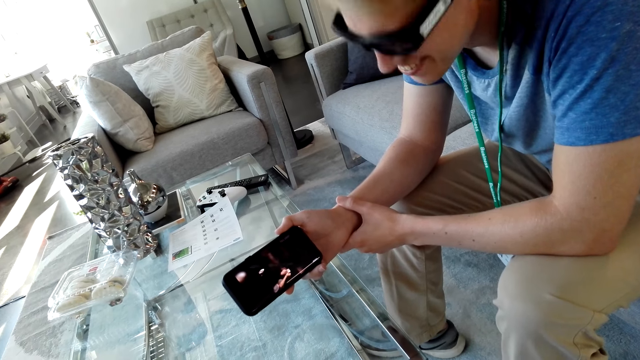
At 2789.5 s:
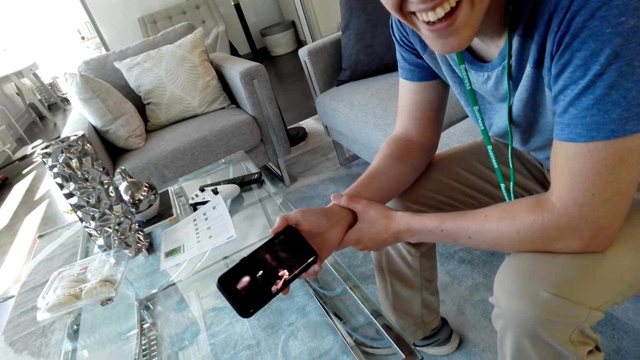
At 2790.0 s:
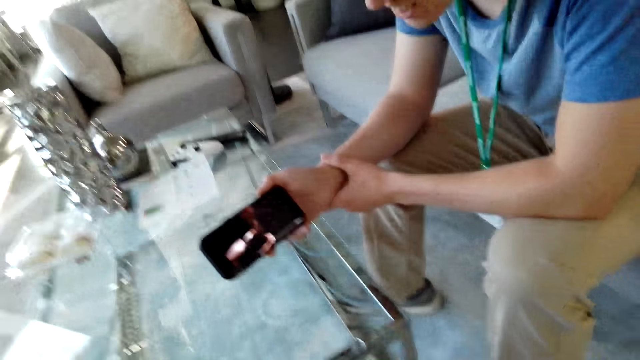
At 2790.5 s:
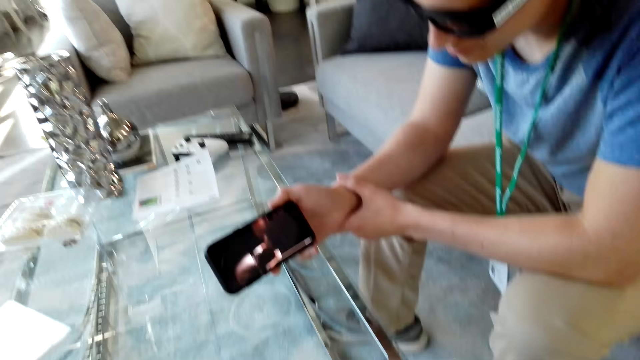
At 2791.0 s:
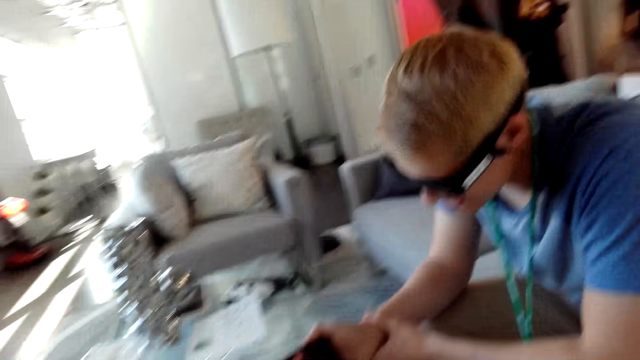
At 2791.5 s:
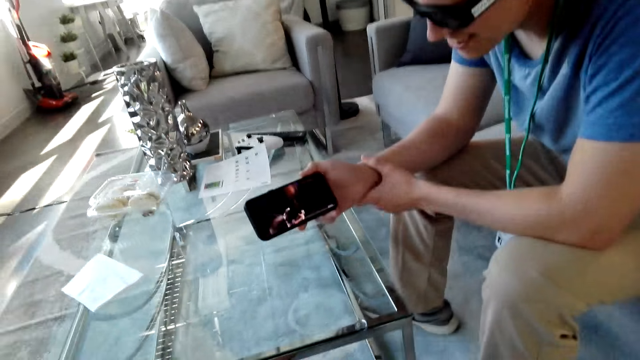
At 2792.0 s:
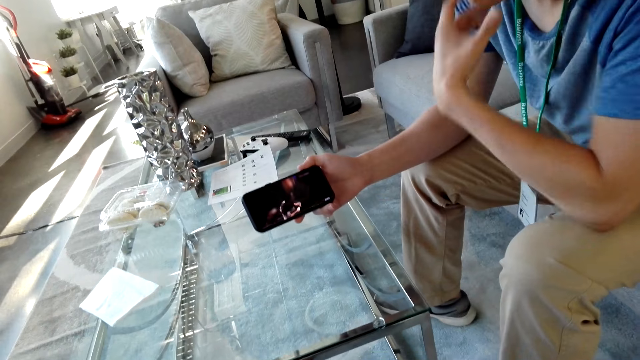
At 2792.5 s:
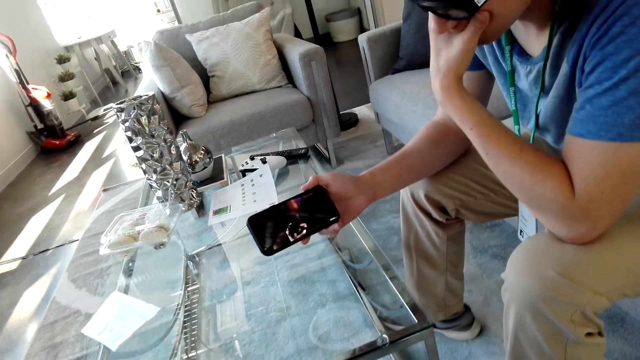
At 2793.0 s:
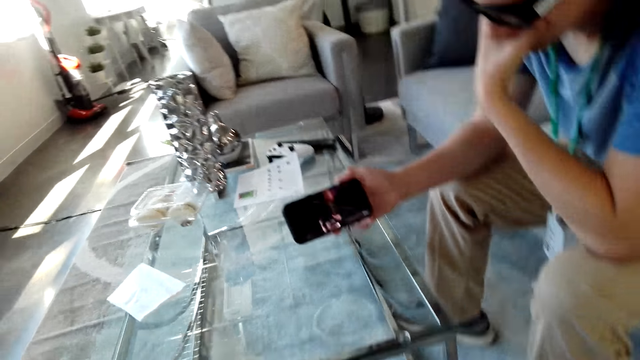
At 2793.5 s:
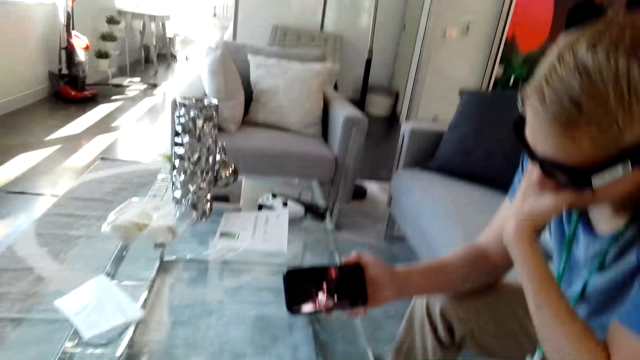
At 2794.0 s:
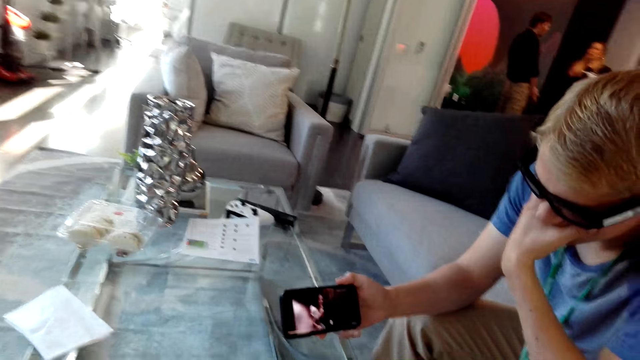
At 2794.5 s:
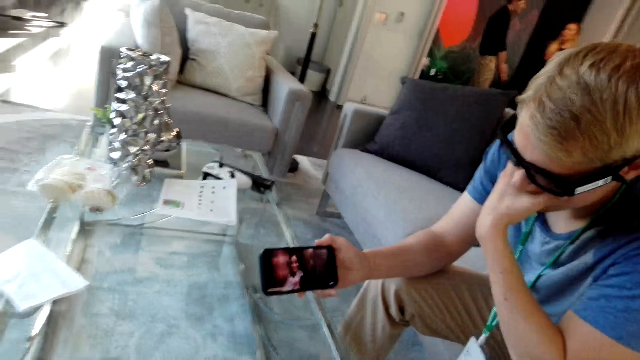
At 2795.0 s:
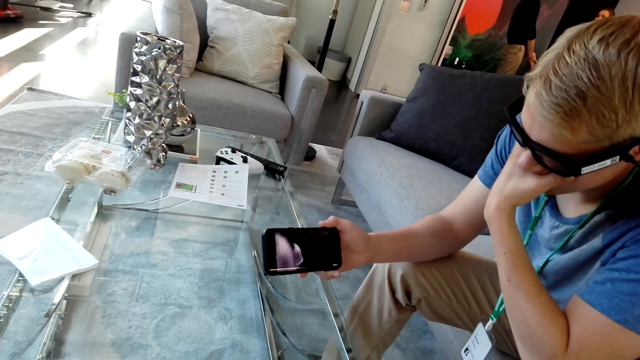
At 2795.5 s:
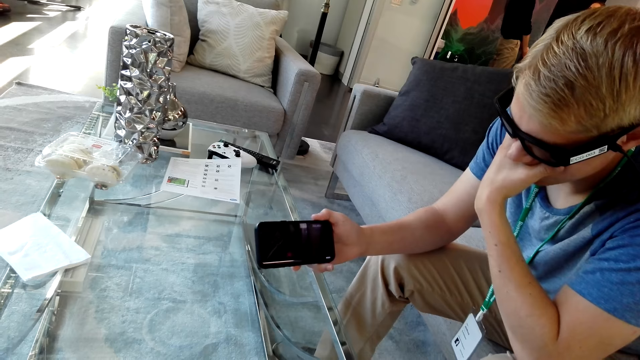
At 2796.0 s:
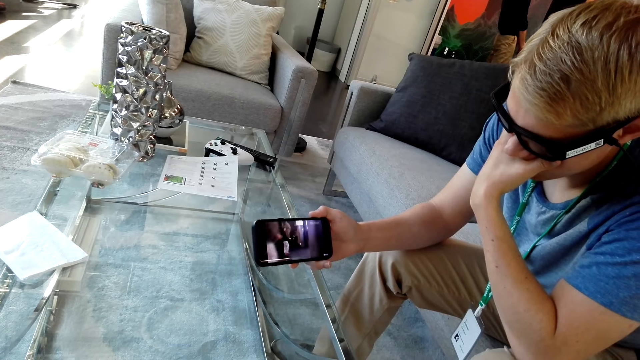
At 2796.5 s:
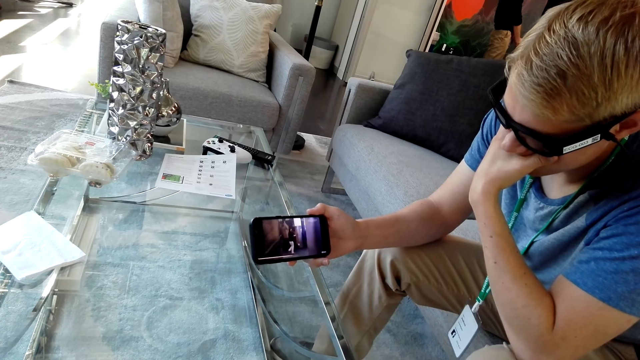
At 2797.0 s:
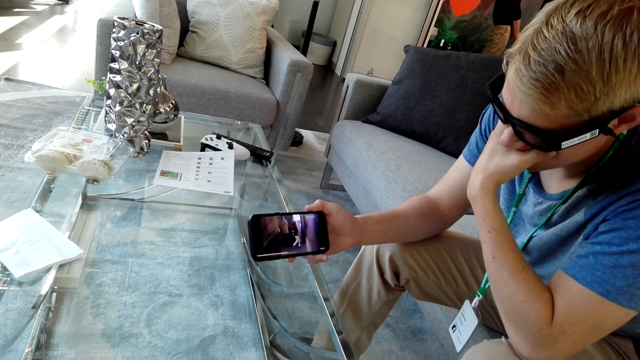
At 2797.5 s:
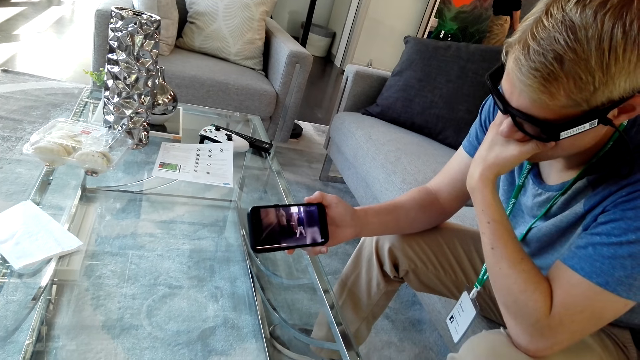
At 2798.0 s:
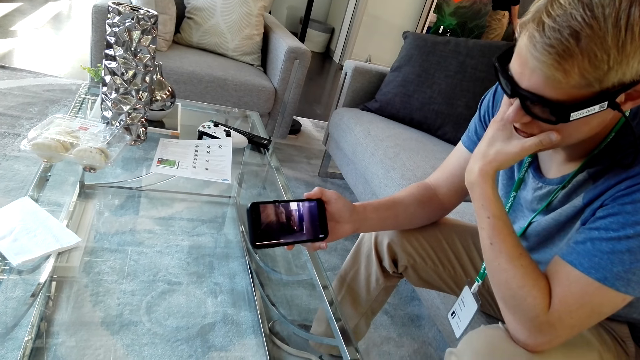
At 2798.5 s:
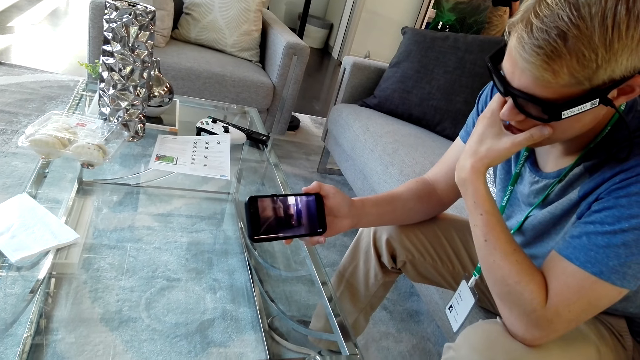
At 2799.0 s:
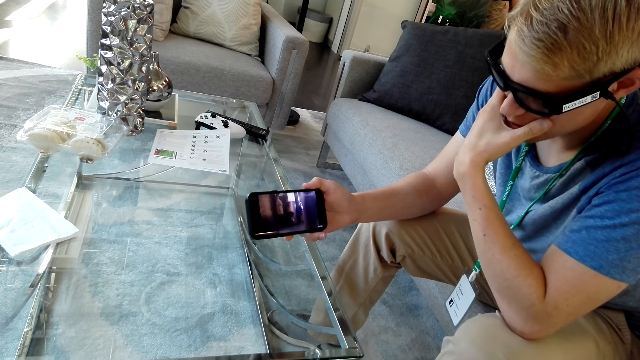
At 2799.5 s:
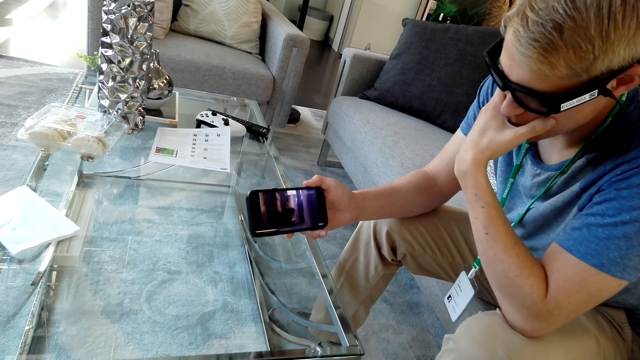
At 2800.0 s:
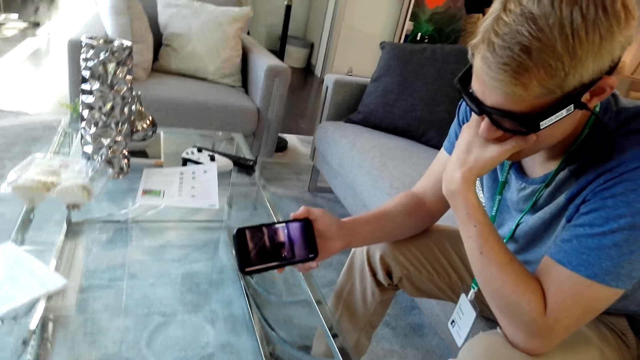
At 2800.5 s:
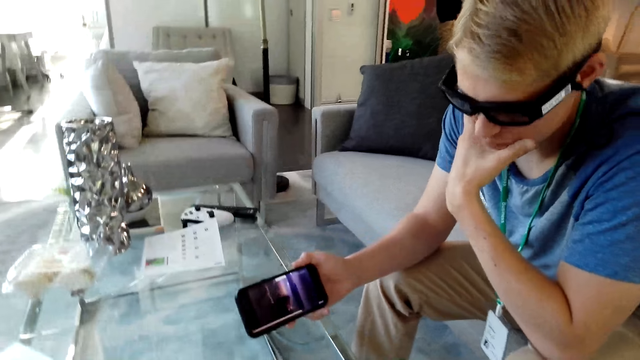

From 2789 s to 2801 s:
The camera wearer laughs. A man looks at the camera wearer, watches a video on the phone and lifts his hand. The camera wearer watches on the phone with the man.

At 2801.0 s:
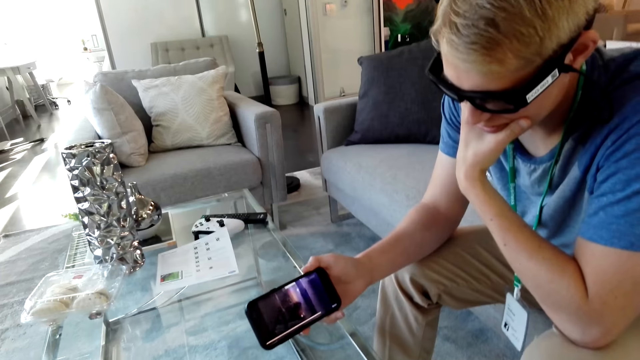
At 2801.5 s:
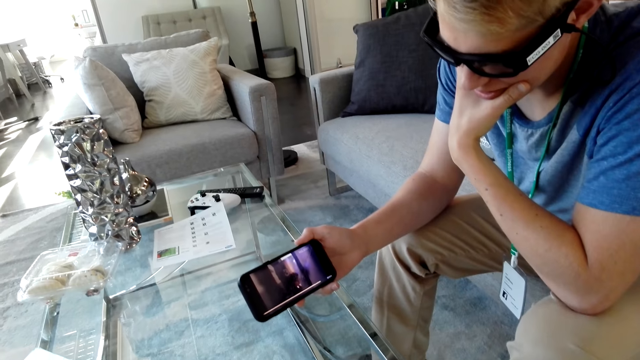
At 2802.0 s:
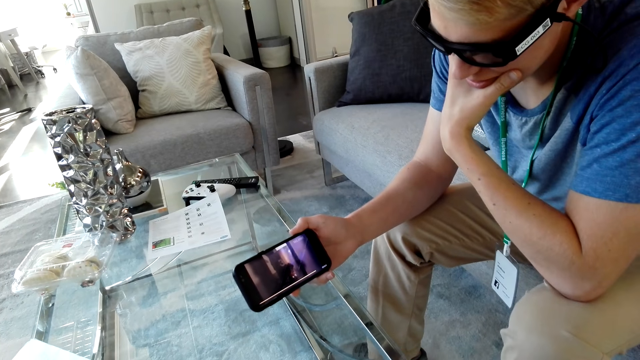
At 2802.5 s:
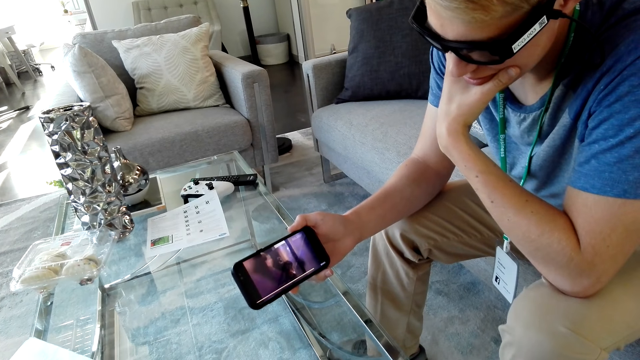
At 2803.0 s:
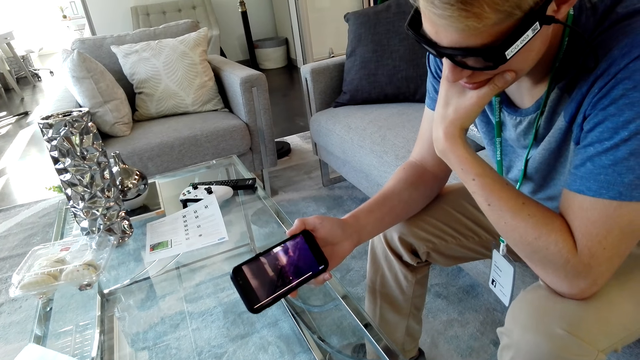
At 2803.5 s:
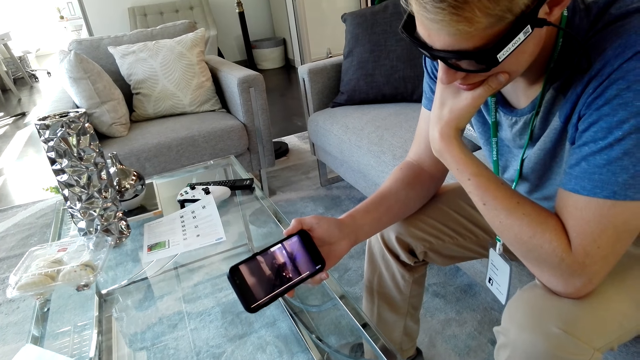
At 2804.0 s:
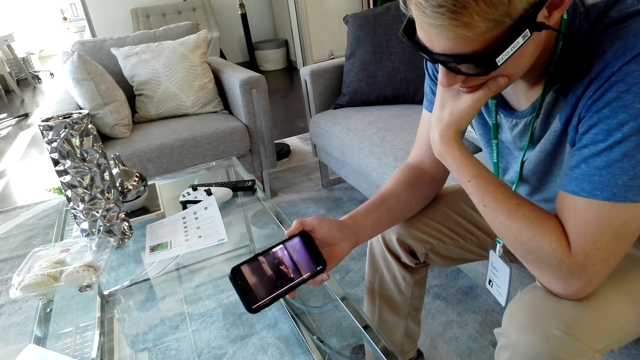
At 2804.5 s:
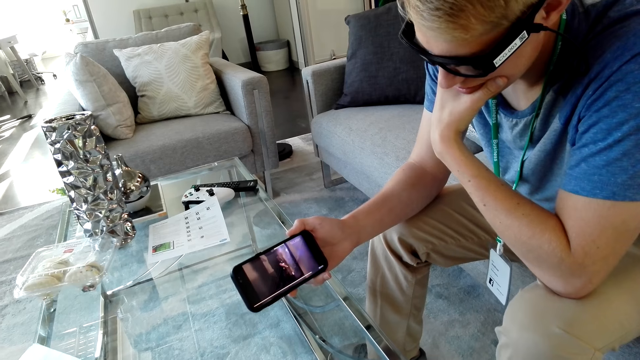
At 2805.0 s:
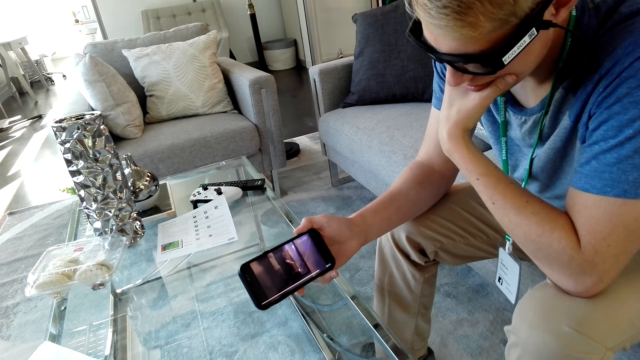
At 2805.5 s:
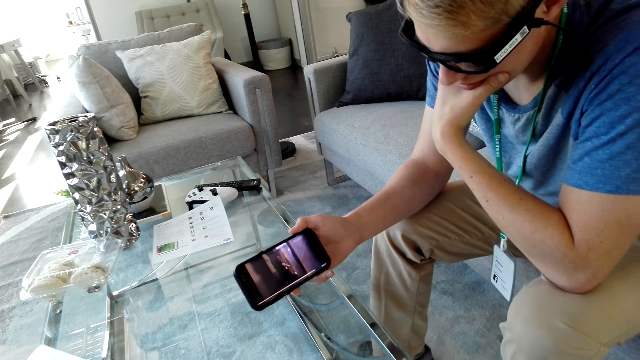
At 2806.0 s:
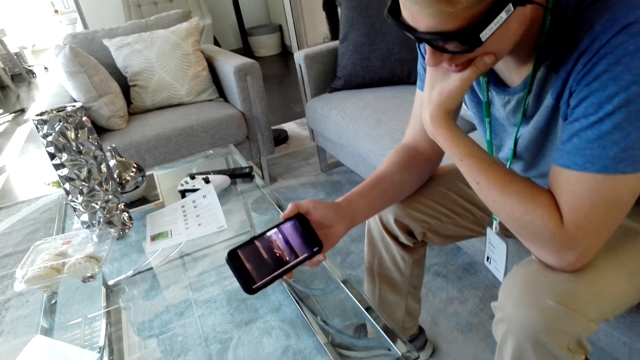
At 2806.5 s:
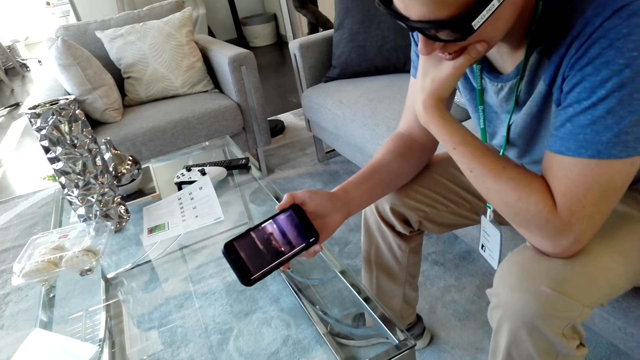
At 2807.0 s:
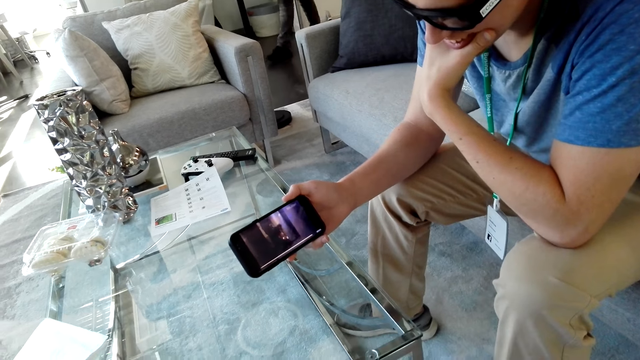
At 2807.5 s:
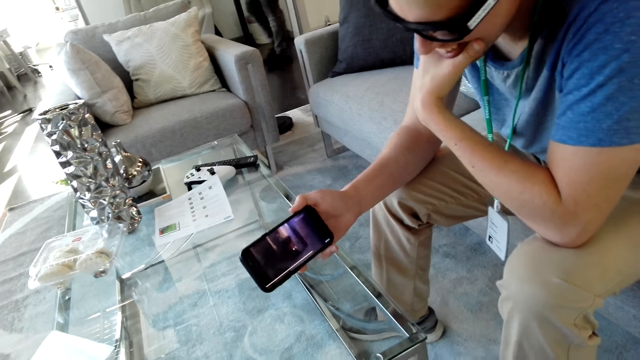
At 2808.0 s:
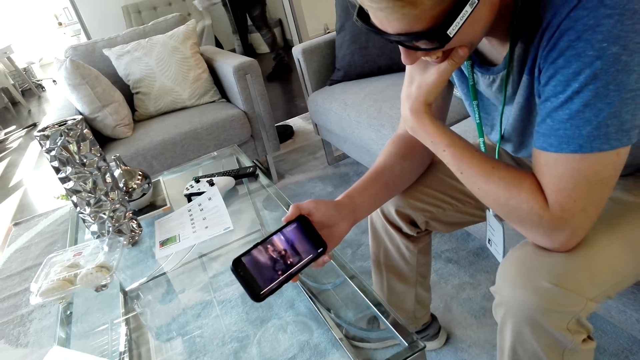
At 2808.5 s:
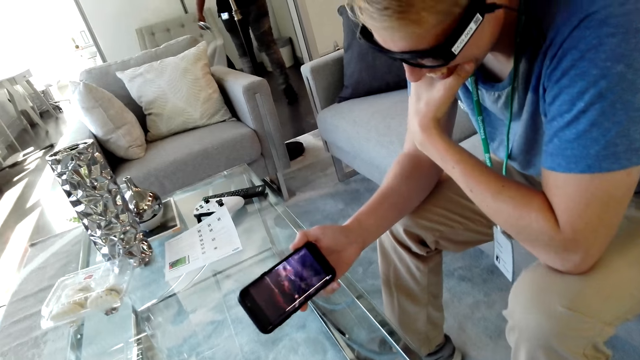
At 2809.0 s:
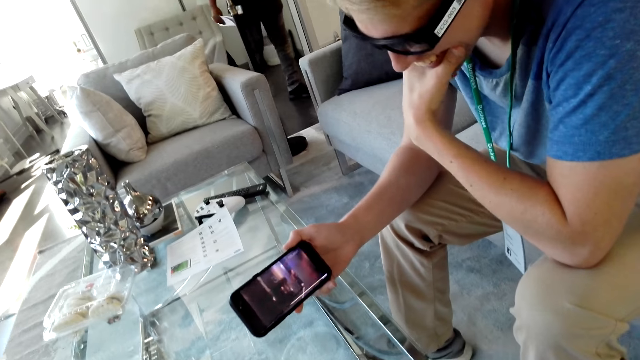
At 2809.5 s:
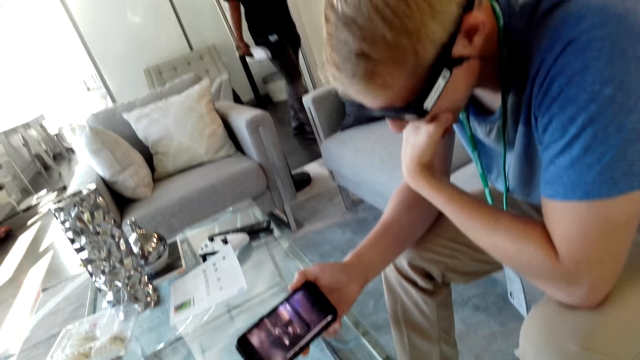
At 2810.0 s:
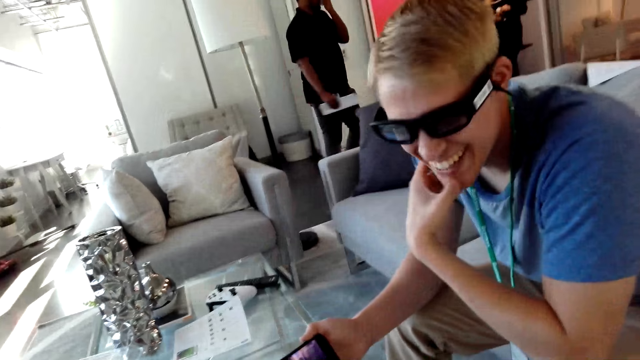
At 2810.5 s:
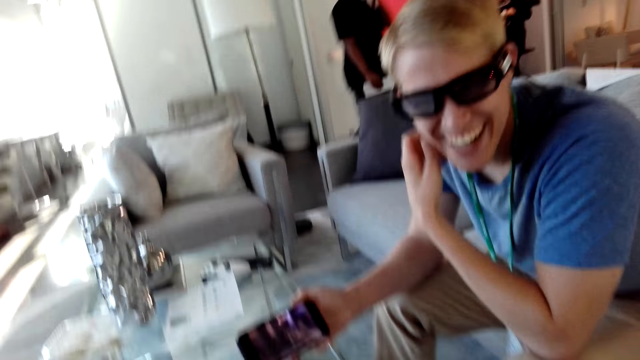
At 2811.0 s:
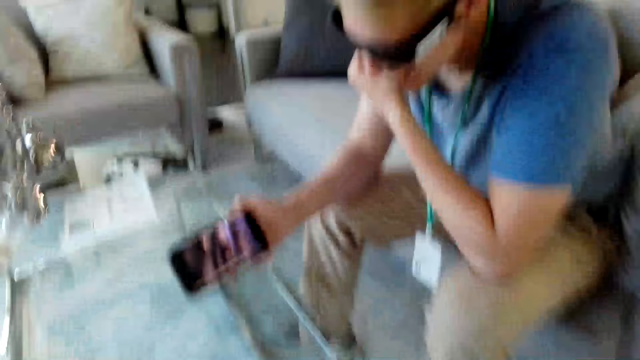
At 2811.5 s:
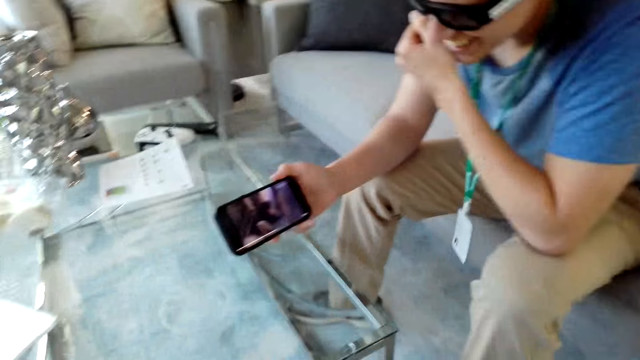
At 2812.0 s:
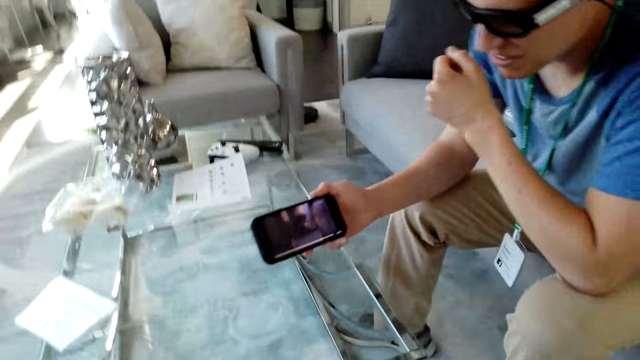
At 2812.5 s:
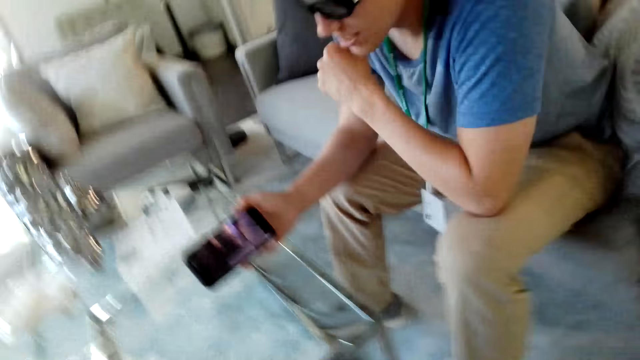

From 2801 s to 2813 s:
A man laughs. The camera wearer laughs. The man looks at the camera wearer and watches a video on the phone.
